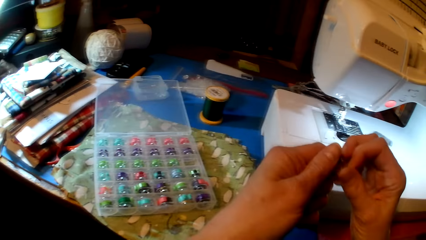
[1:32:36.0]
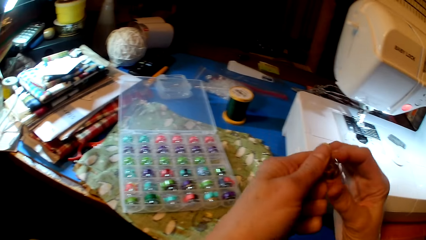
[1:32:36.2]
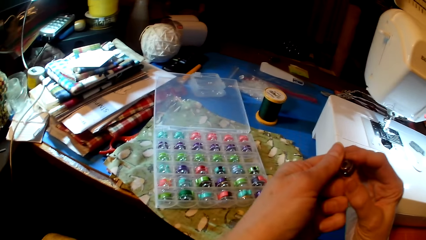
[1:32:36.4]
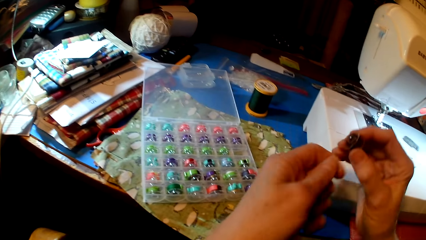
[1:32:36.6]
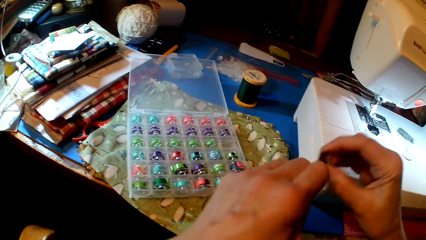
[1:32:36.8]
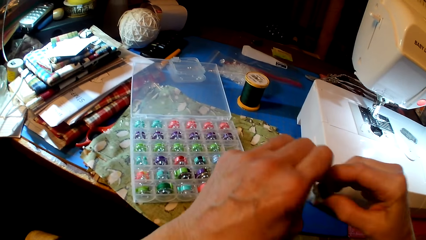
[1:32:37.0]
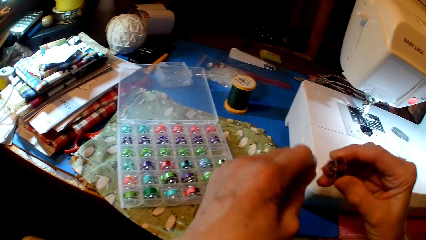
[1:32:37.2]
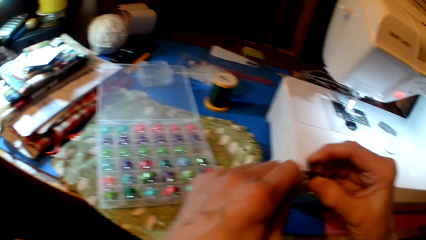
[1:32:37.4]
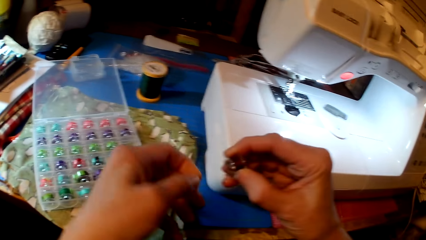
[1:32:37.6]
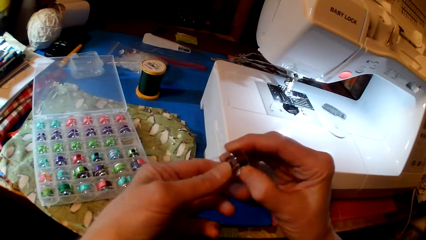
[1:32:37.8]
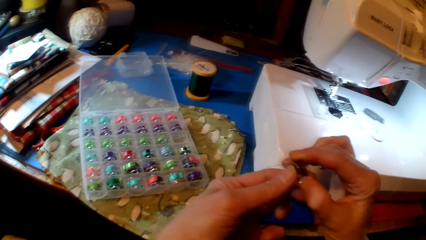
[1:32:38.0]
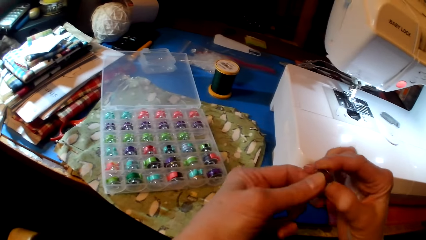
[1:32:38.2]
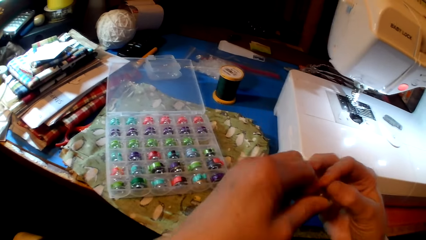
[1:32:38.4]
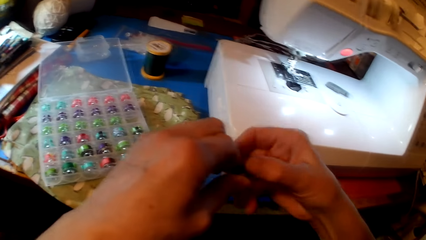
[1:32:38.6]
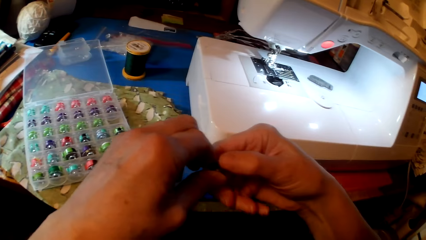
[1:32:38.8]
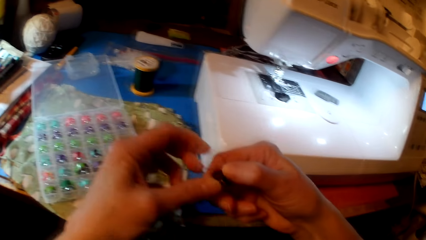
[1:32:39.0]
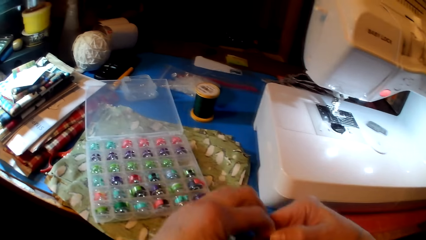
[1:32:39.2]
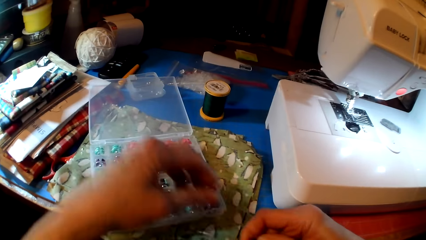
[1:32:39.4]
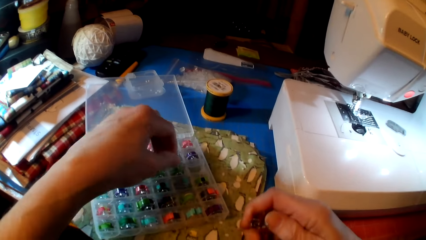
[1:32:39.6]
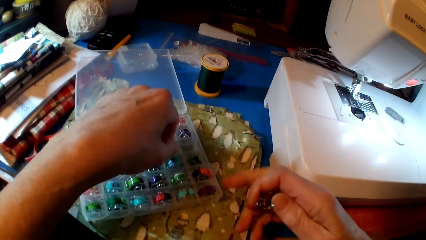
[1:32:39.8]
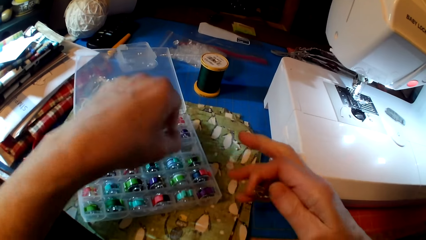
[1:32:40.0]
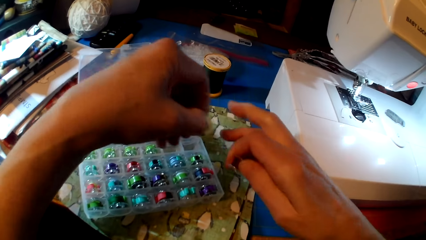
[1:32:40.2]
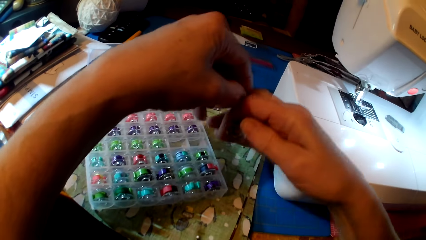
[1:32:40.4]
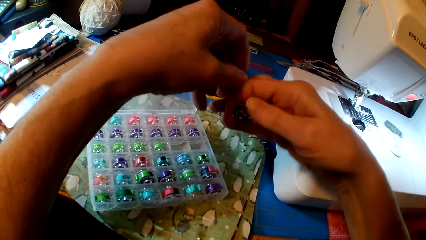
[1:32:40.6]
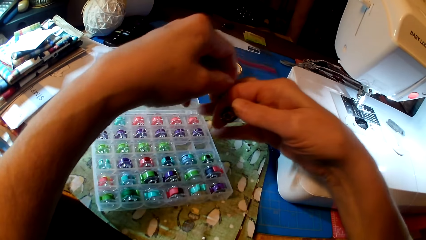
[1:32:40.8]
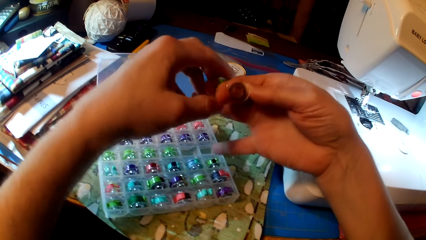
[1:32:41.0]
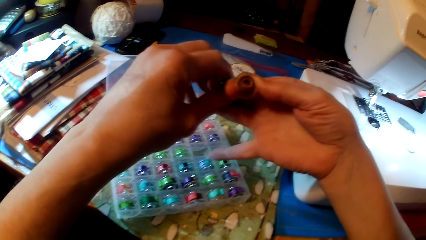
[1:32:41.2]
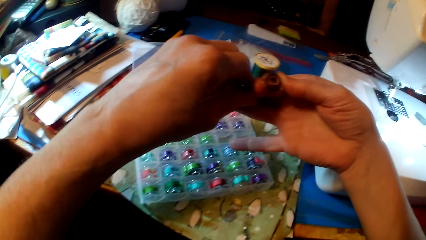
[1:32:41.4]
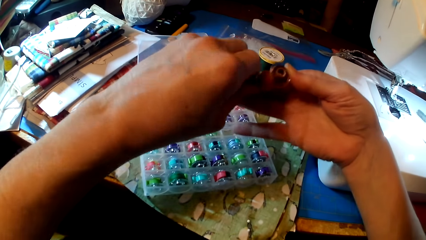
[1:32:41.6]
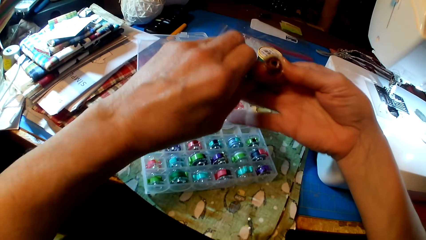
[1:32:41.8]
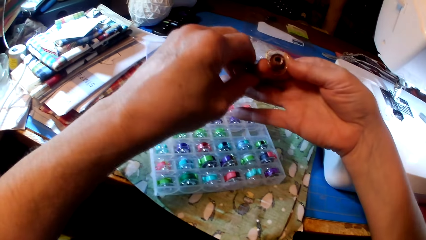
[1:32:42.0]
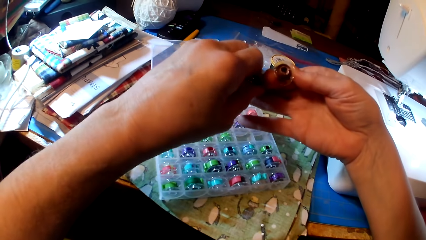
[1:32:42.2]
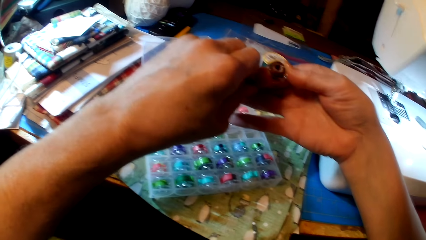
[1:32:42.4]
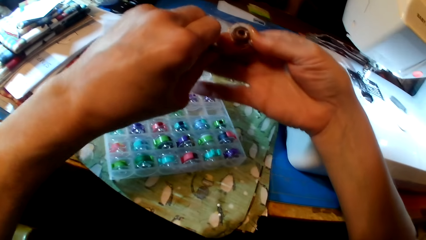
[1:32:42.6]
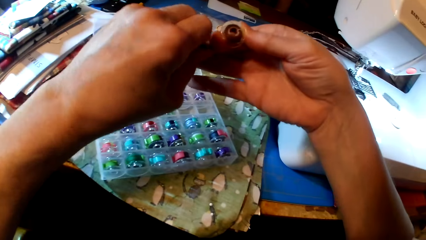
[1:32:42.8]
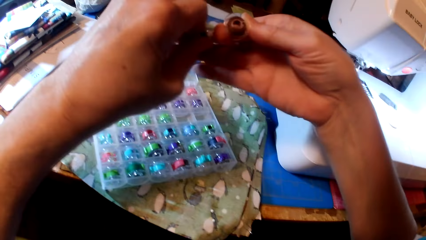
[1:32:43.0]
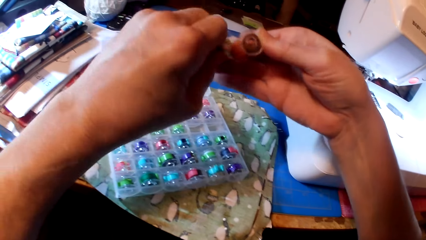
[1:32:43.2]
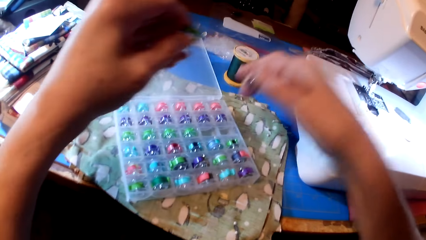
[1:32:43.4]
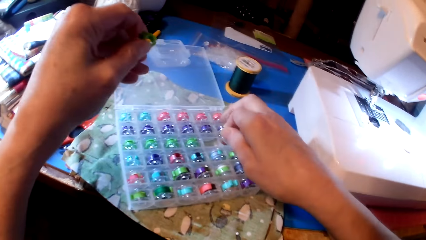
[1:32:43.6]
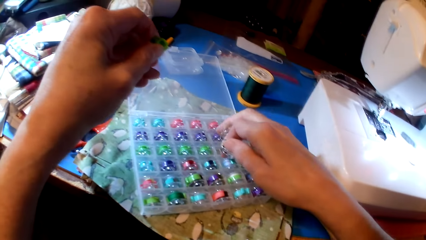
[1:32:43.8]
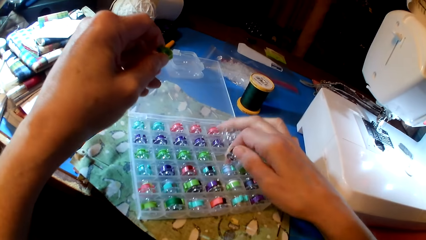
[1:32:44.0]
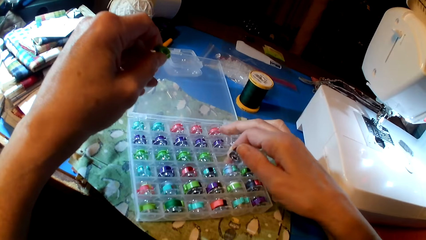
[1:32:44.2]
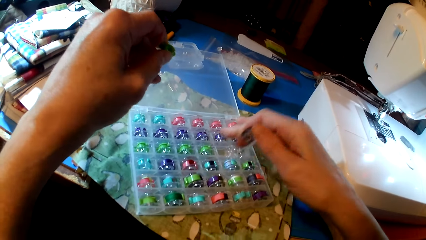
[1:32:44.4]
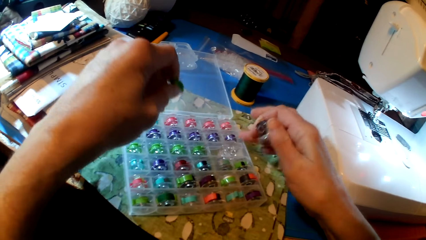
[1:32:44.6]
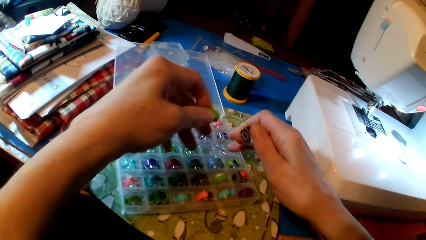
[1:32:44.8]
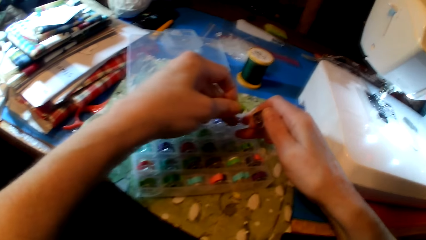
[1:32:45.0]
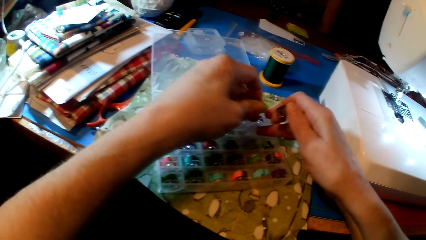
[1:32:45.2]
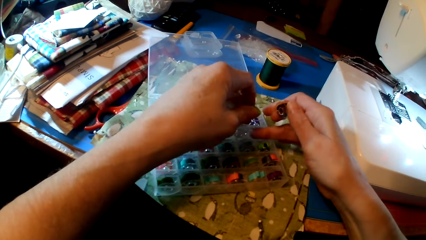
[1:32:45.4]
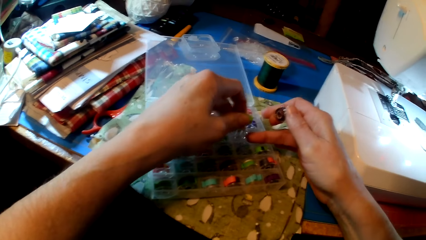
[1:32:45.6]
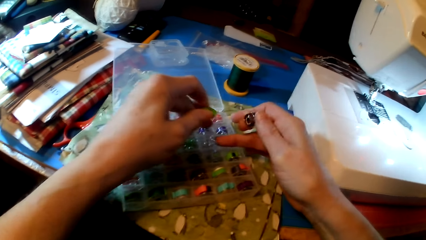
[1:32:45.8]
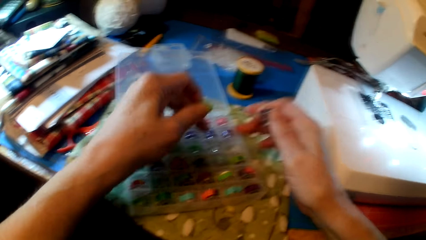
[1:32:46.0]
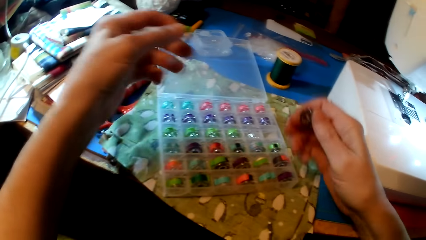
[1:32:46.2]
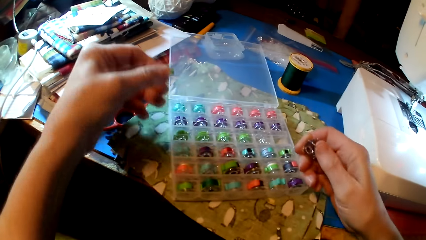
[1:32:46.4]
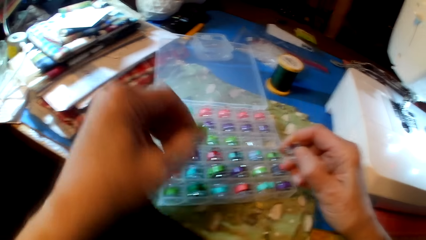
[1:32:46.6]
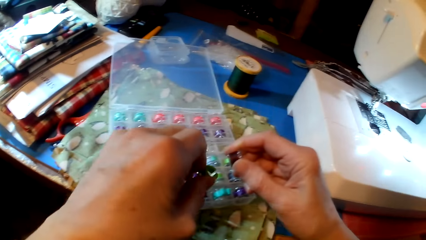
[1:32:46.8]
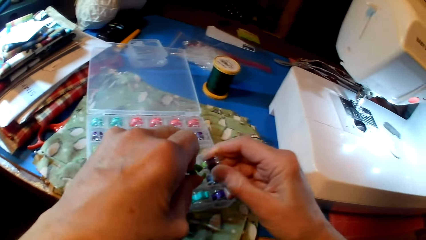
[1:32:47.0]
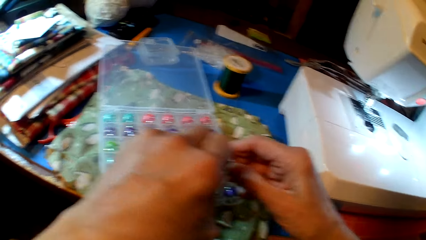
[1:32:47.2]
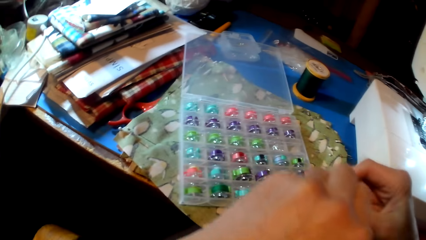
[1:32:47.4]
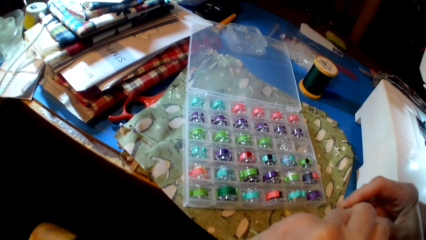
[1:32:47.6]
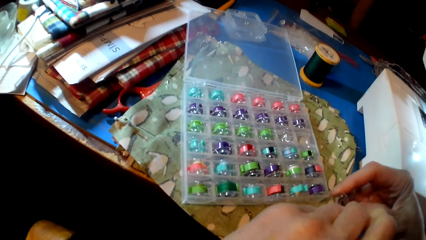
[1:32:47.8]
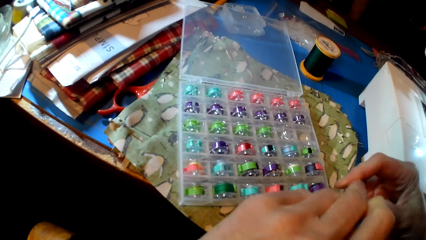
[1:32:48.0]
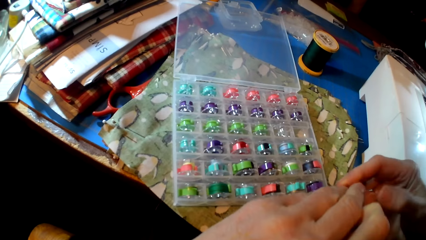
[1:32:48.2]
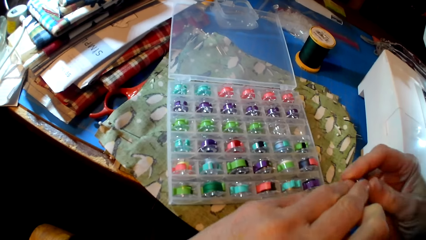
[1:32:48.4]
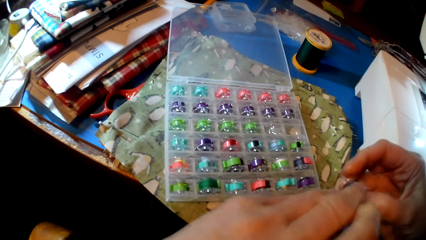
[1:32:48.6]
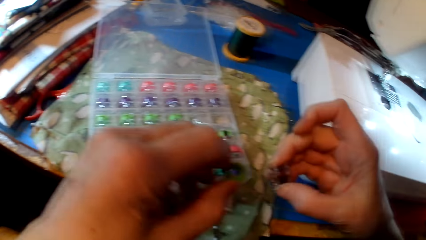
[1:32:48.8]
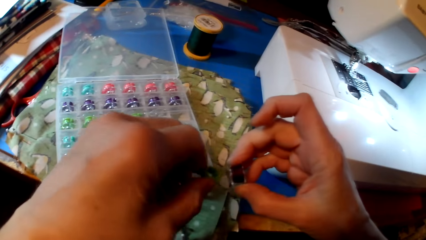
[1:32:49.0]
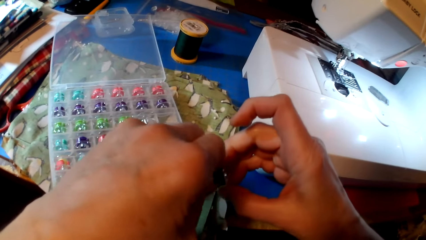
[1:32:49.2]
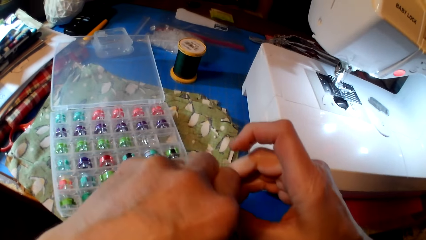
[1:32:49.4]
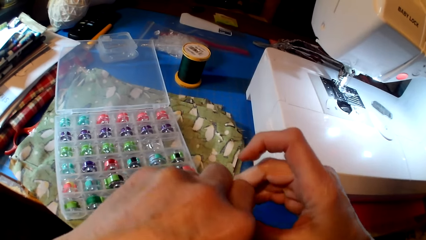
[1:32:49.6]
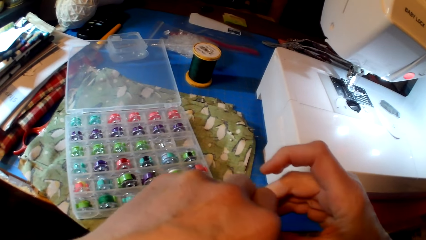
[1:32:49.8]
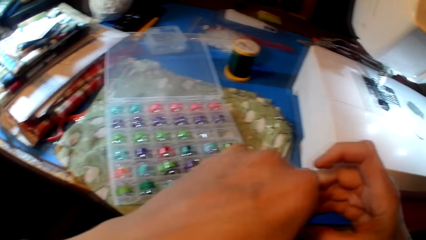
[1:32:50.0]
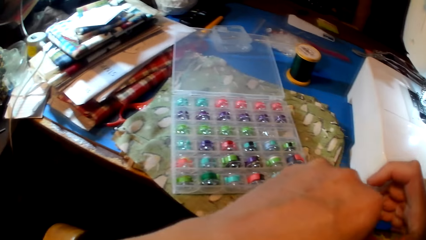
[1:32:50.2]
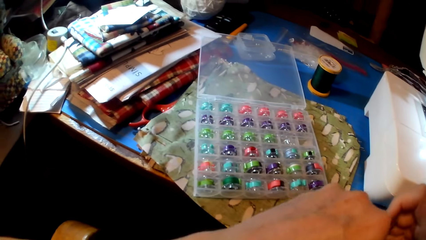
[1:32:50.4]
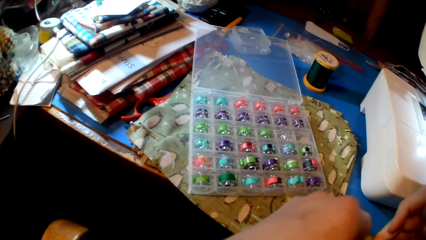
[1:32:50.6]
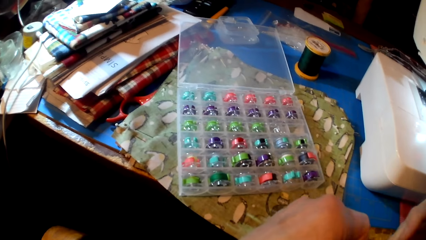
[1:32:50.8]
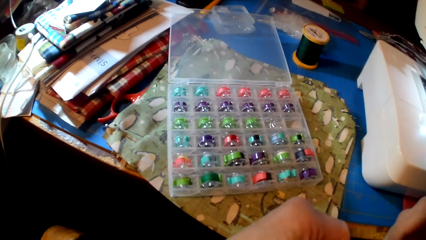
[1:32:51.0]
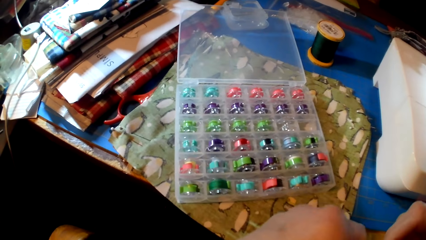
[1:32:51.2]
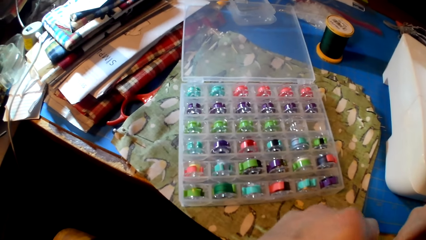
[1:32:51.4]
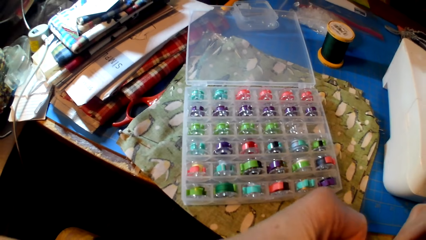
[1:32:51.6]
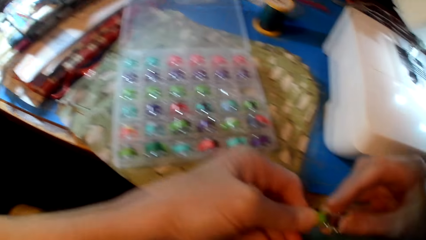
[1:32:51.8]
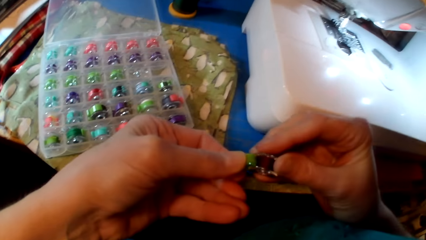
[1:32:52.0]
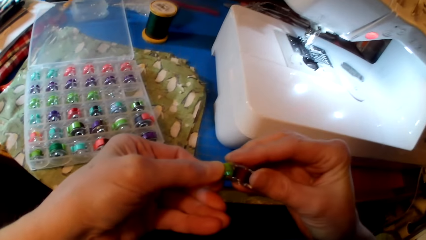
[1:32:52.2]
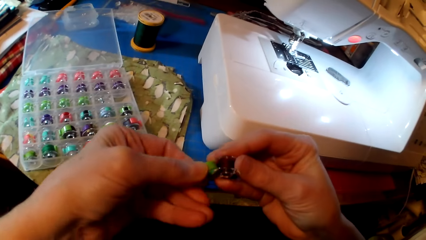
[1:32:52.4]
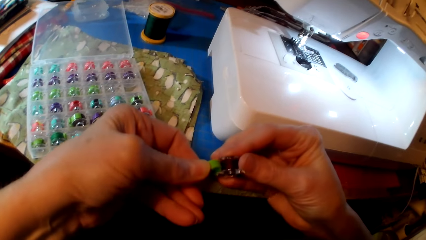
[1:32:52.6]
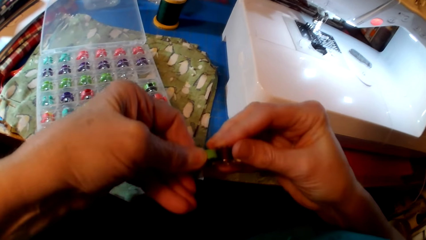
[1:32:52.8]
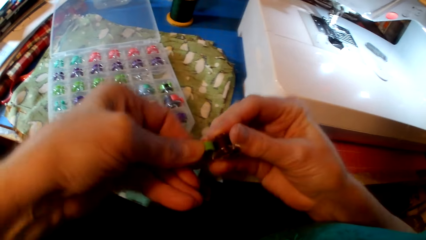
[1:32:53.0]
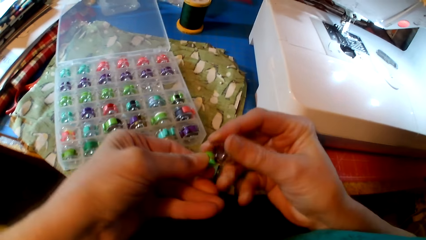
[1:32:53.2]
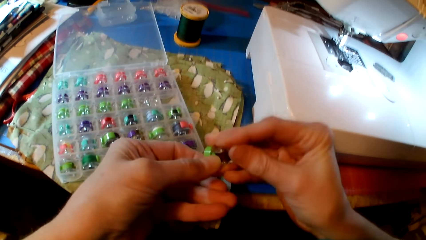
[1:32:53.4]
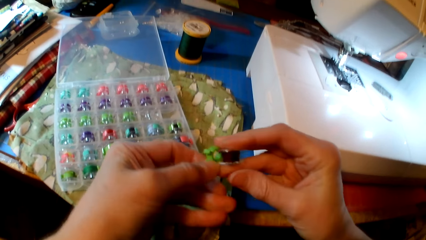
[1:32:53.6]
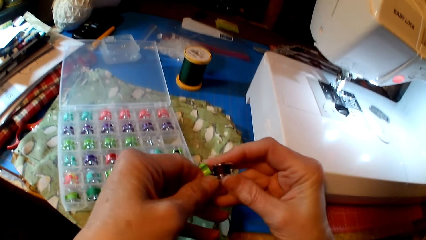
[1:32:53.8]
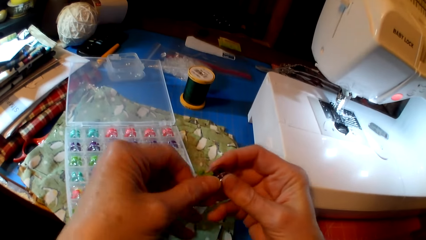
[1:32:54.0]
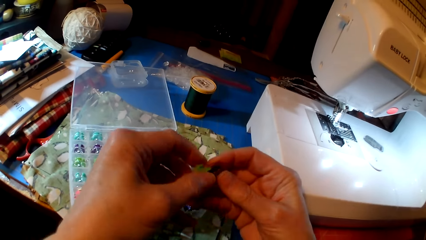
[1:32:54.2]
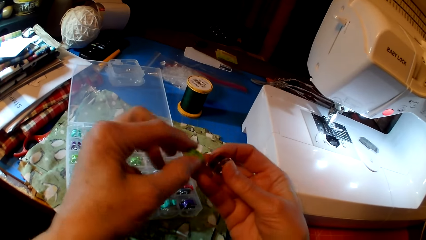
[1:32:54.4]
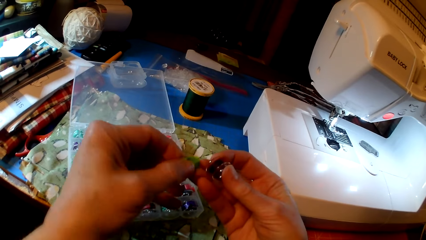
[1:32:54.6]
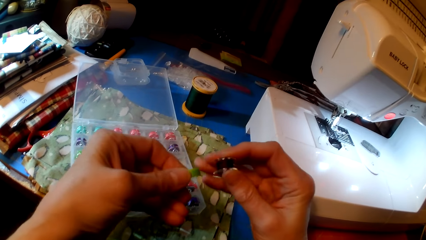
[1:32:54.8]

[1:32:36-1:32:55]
The camera wearer removes a hand pole cover plate. They hold the hand pole cover plate. They pick up a bobbin. They pick up a needle plate from the container. They hold the hand pole cover plate. They put the hand pole cover plate in the container. They put the bobbin in a box. They touch the hand pole cover plate and hold the hand pole cover plate.
